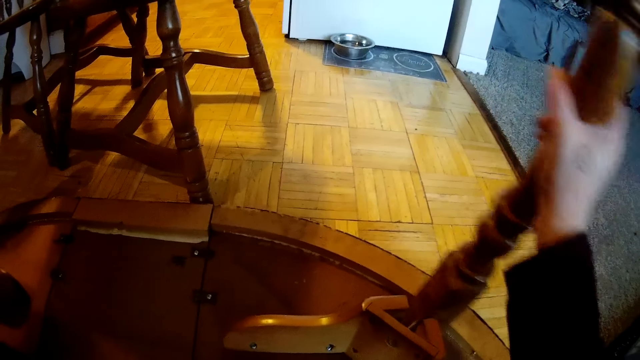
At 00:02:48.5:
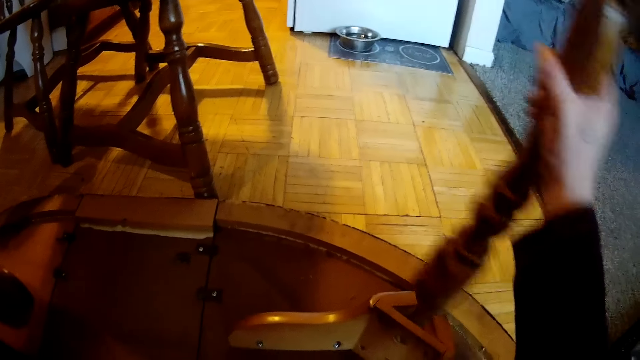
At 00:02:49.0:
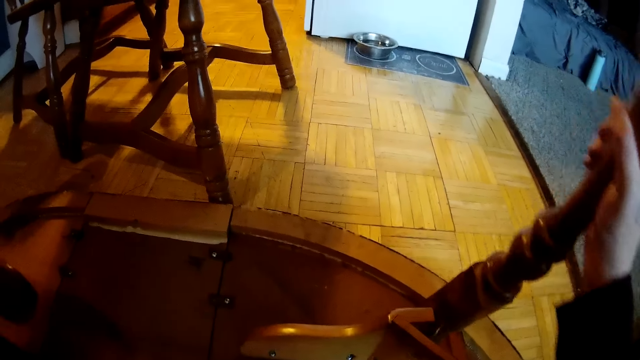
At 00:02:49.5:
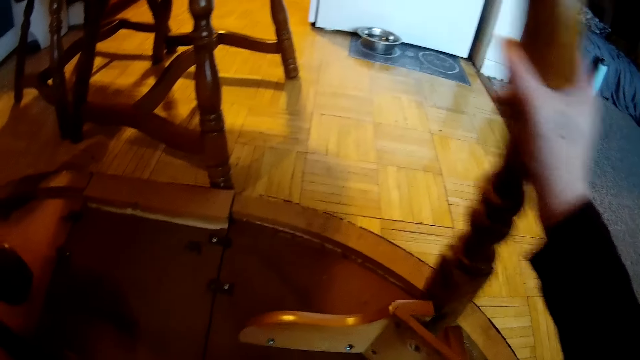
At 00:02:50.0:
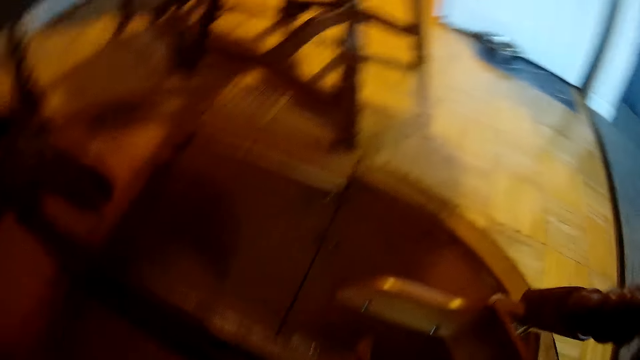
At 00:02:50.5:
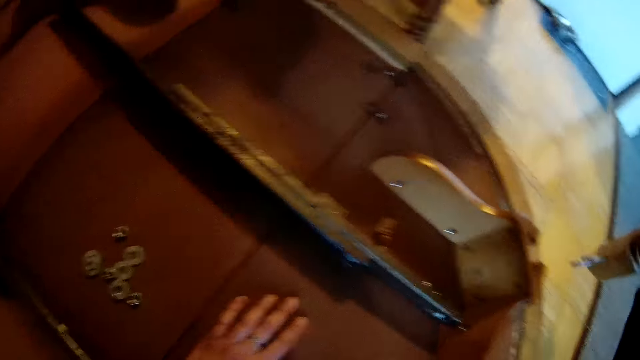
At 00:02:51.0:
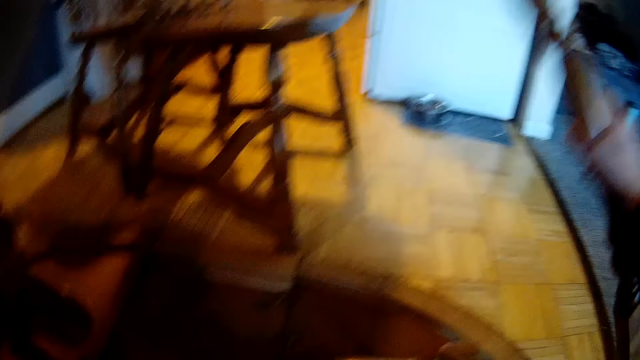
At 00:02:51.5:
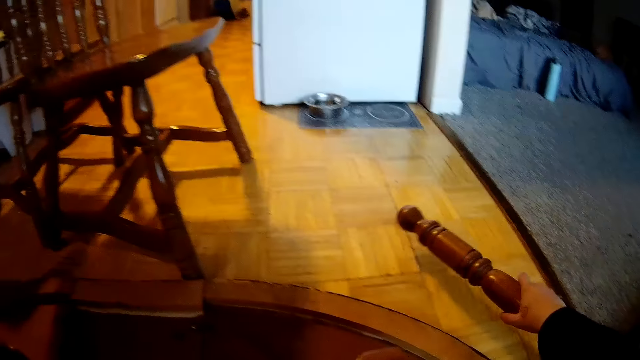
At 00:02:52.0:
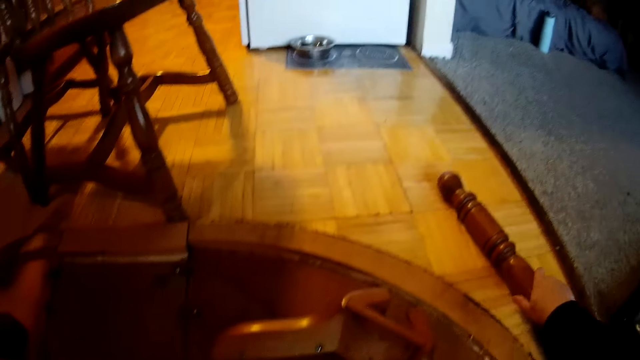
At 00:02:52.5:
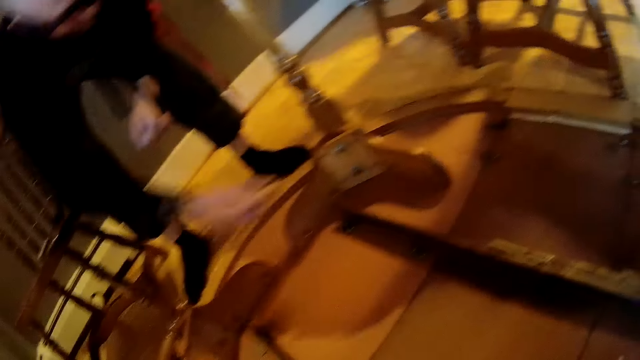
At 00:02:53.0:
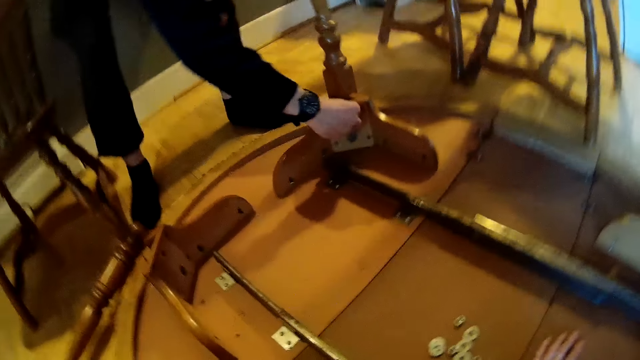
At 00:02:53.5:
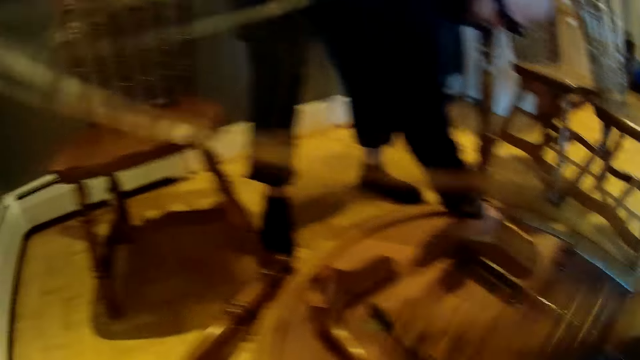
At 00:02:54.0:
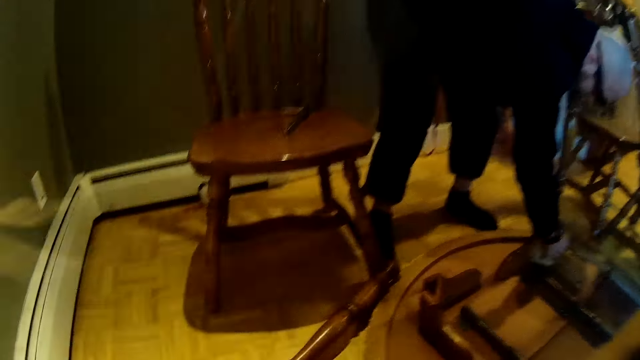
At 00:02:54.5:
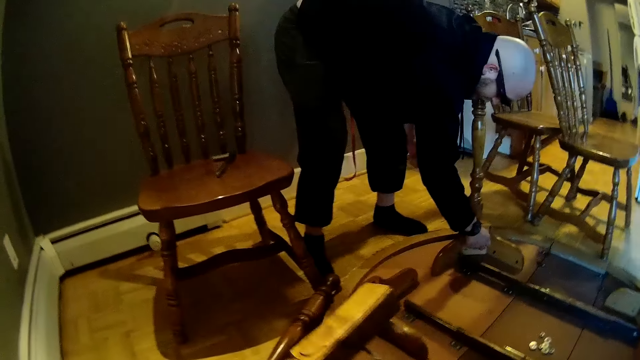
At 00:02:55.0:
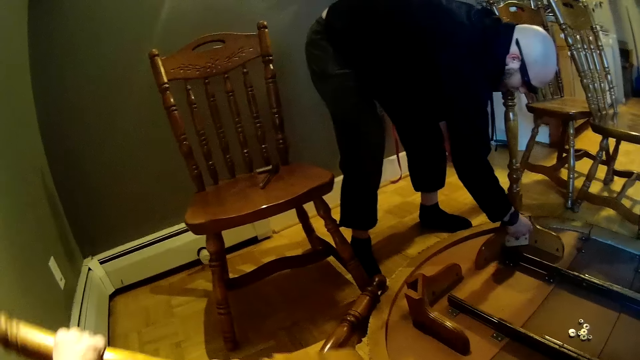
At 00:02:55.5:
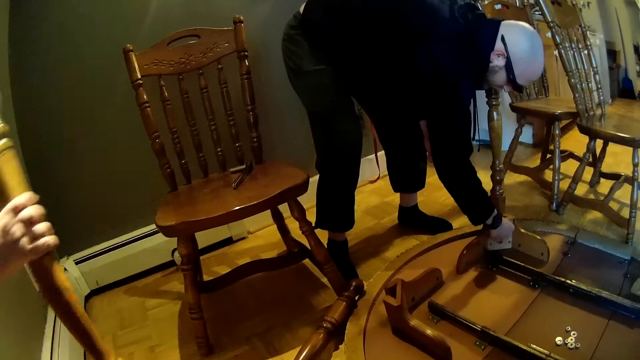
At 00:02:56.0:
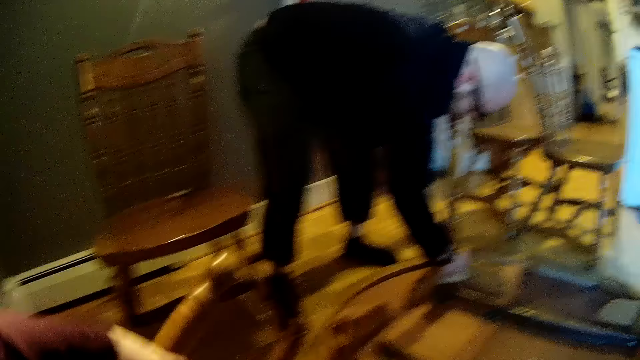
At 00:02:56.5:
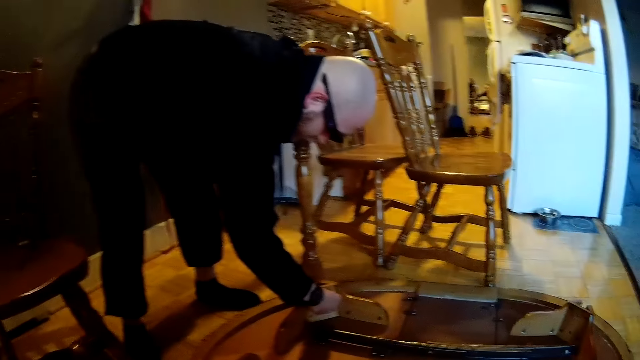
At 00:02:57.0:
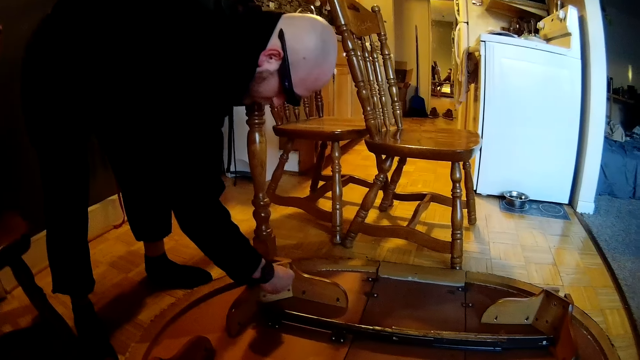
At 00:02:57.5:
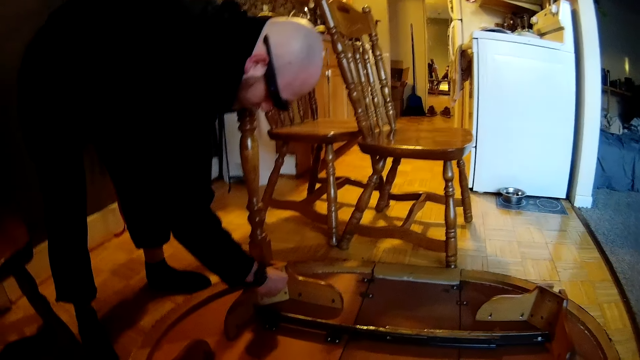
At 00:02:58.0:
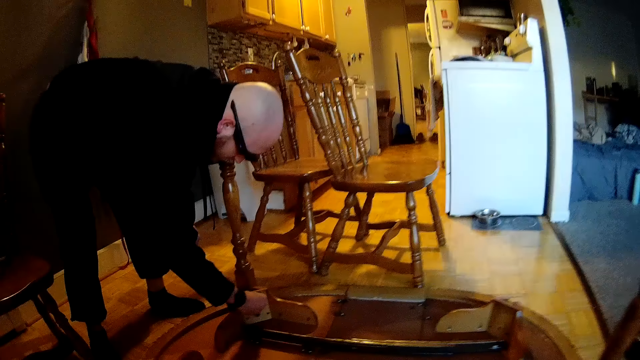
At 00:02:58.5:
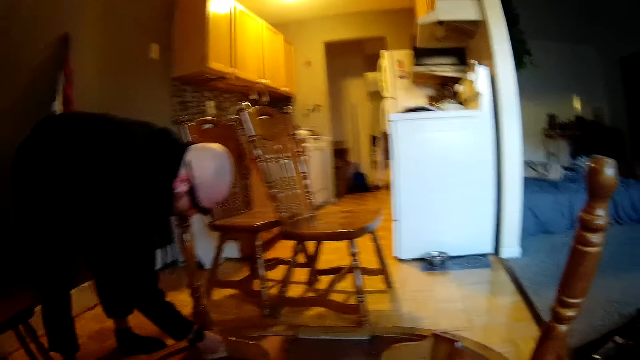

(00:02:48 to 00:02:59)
The camera wearer interacts with the man in the dining. She places the leg of the table on the floor of the dining. The man turns a screw or nut on the table with his right hand. The camera wearer carries the leg of the table with her right hand. The man unfastens the nut on the table. The camera wearer turns the leg of the table with her left hand. She places the leg of the table on the floor of the dining.

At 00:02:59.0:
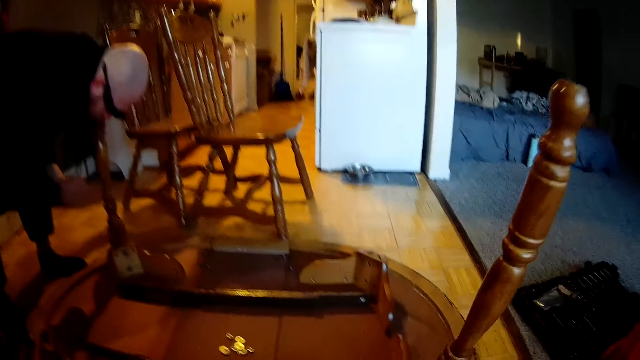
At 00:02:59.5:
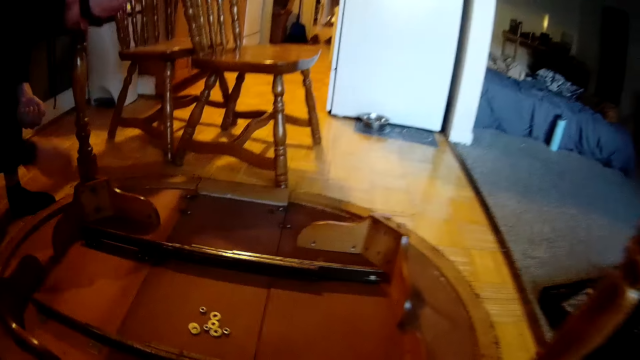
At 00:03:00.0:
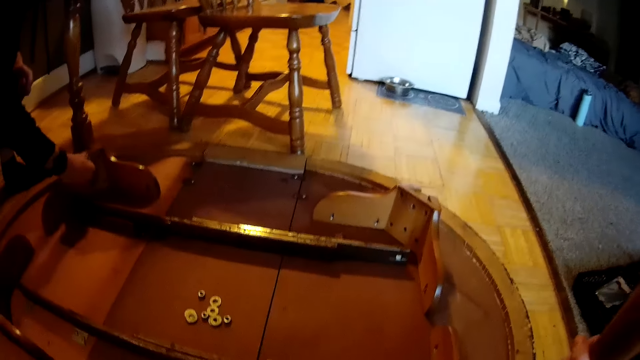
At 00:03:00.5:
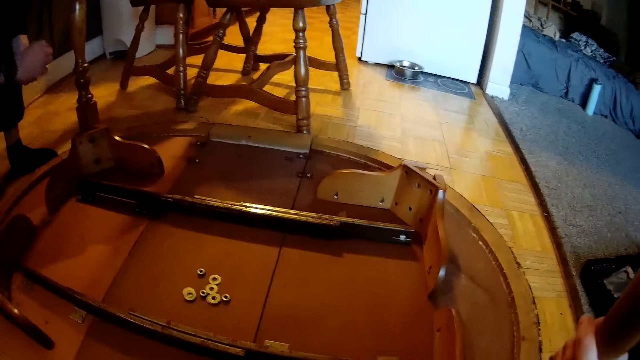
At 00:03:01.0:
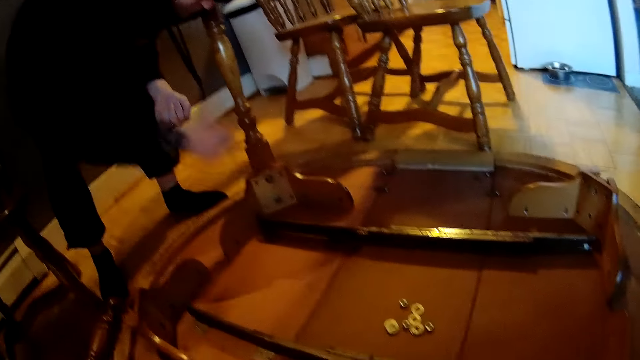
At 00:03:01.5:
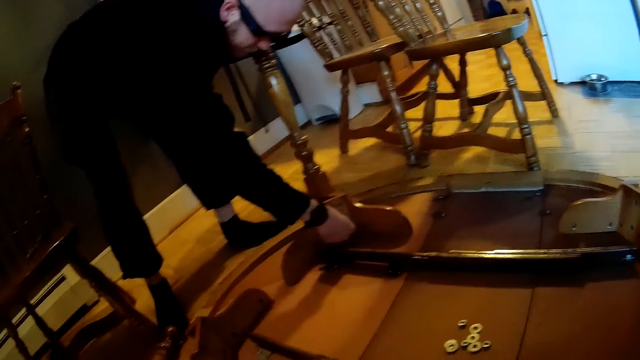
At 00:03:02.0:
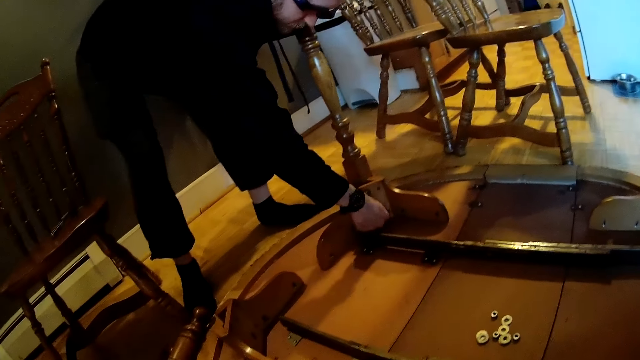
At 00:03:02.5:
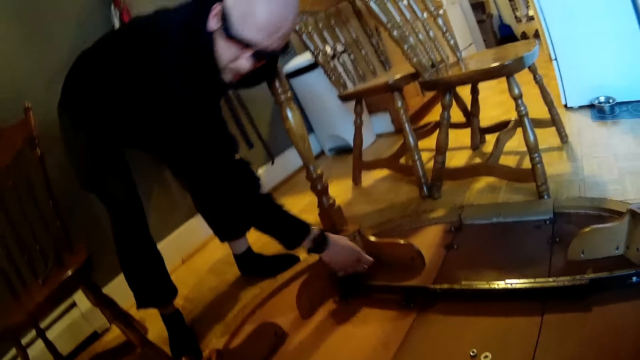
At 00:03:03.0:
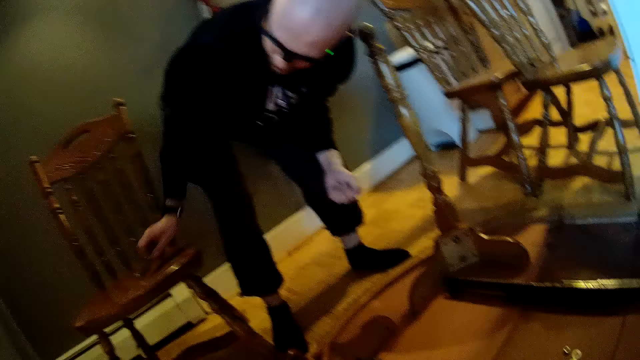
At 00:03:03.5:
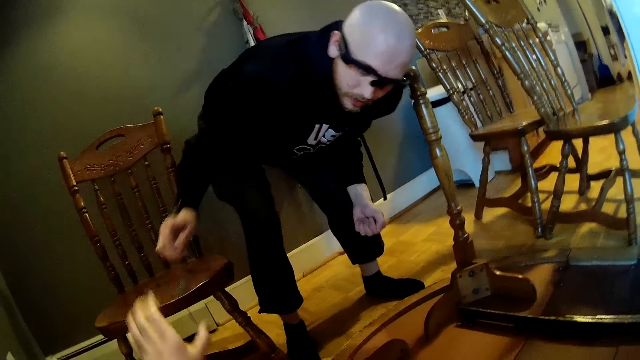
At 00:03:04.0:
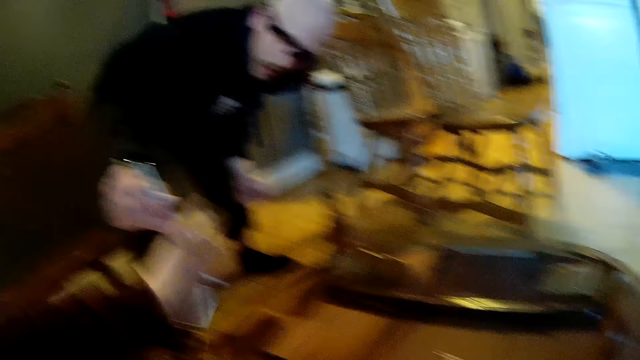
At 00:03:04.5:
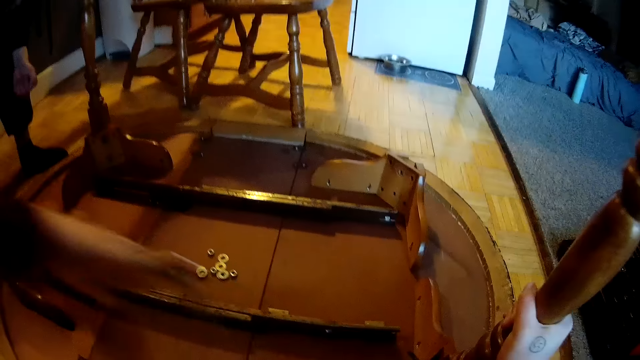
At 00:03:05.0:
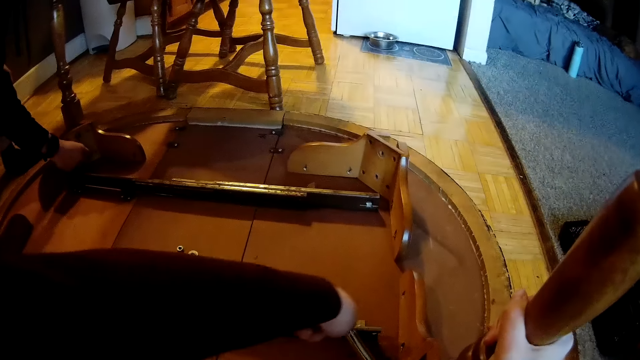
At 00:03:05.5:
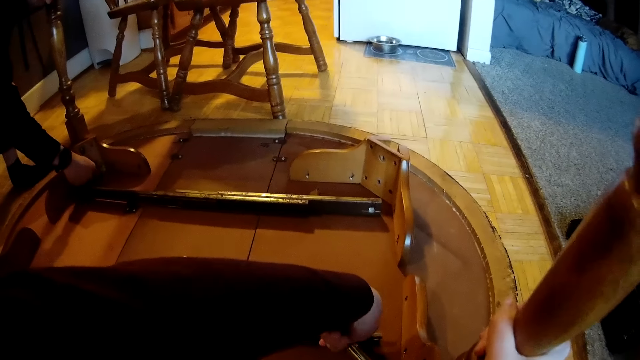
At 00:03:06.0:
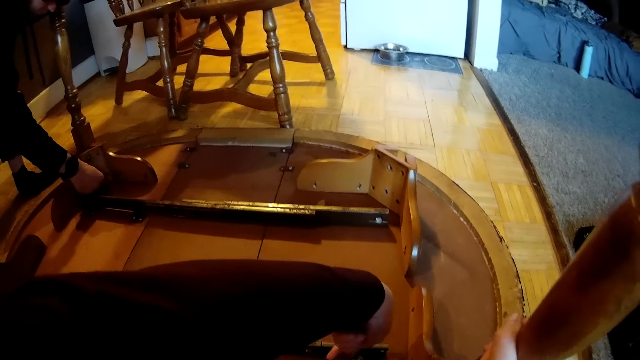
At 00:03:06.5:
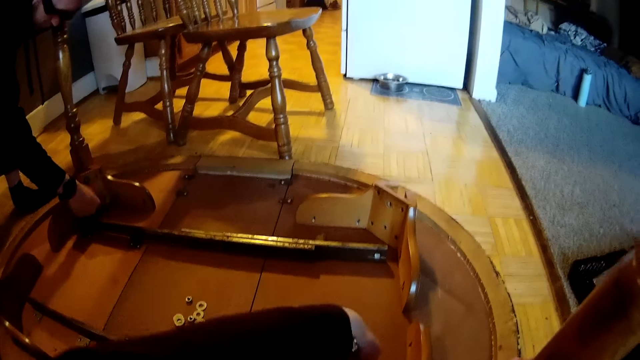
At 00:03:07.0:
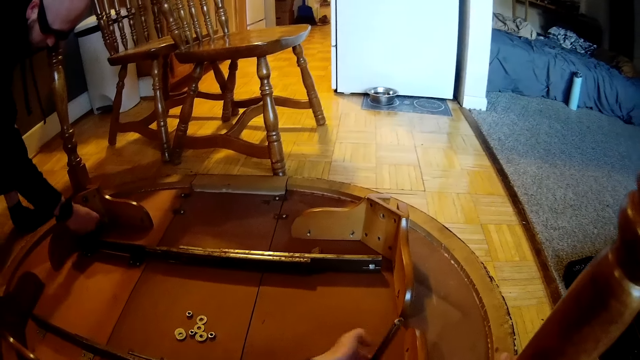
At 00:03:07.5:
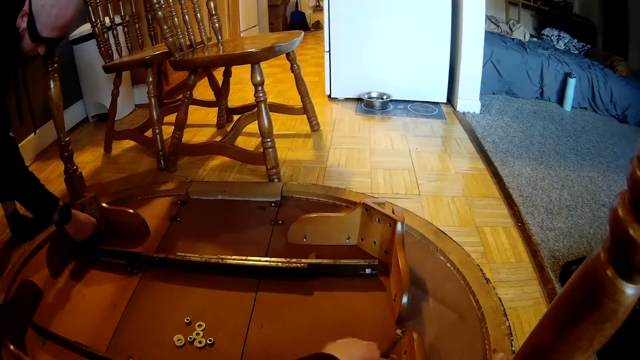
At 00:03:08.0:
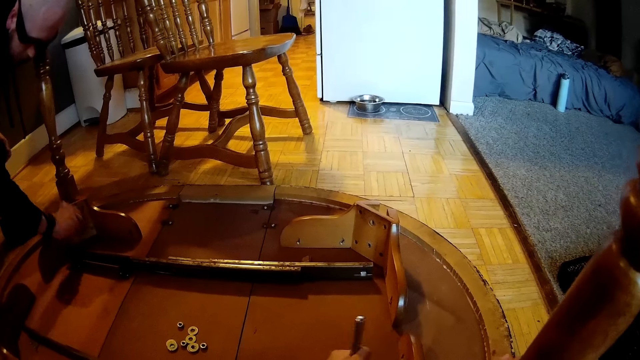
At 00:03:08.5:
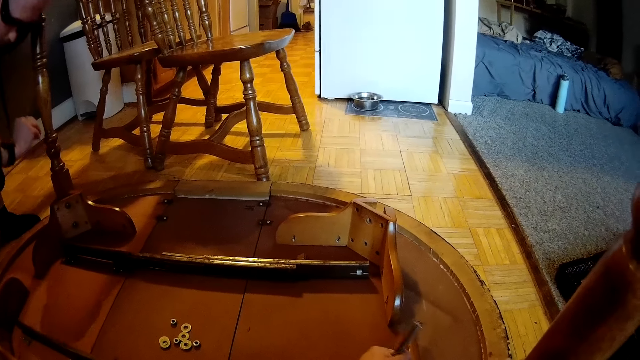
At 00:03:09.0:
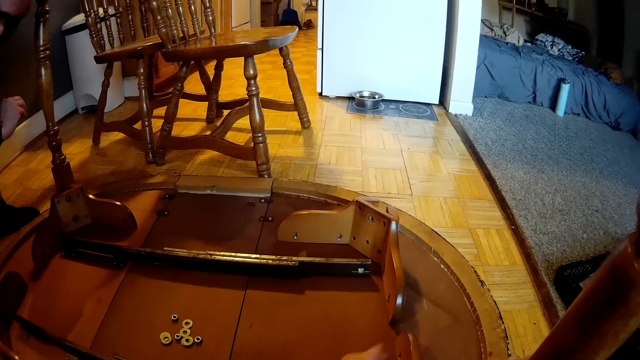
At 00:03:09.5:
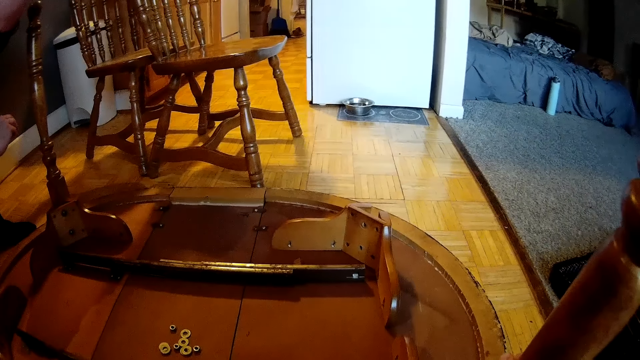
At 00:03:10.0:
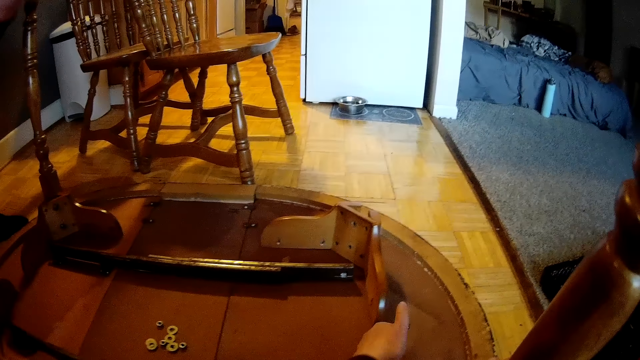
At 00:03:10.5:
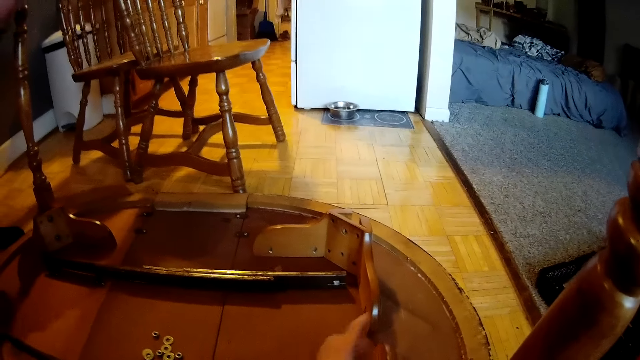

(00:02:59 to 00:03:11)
The man takes his right hand off the table. He puts the nut in his other hand. He turns a screw or nut on the table with his right hand, and takes his right hand off the table. He puts the nut in his other hand. The camera wearer interacts with the man in the dining. The man turns the screw on the table with his right hand. He takes his right hand off the table. He picks up the wrench from a chair in the dining with his right hand. He hands the wrench in his right hand to the camera wearer. The camera wearer turns the wrench on the leg of the table with her left hand. The man turns the screw on the table with his right hand. The camera wearer interacts with the man in the dining. She unfastens the nut with the wrench. The man takes his right hand off the table. He looks at a watch in his right hand.
